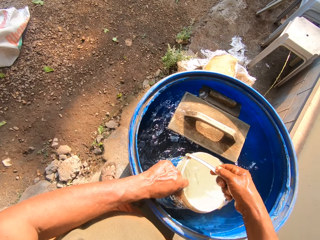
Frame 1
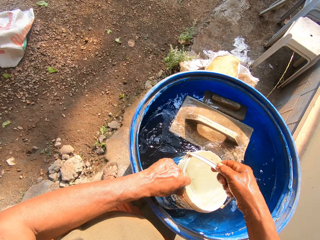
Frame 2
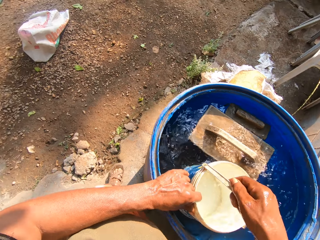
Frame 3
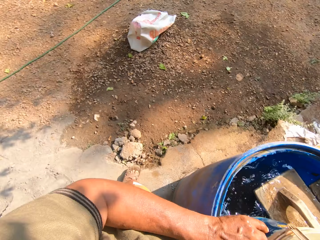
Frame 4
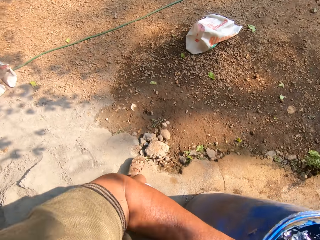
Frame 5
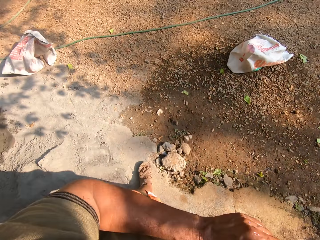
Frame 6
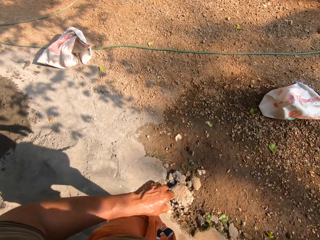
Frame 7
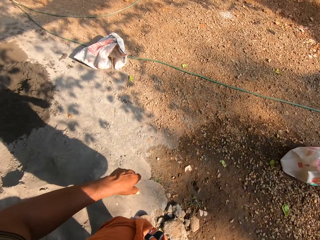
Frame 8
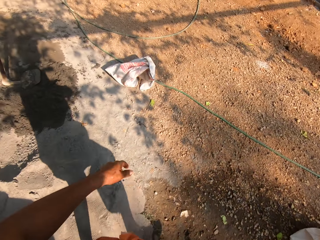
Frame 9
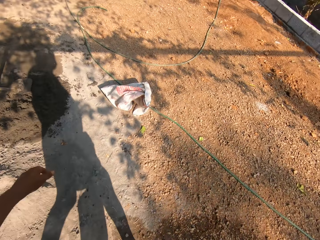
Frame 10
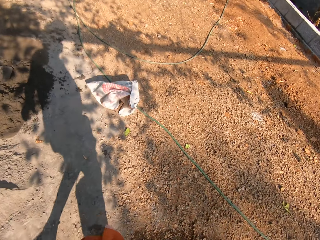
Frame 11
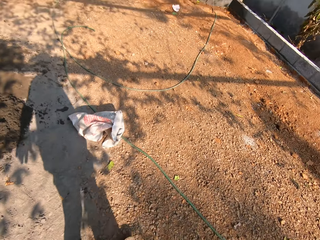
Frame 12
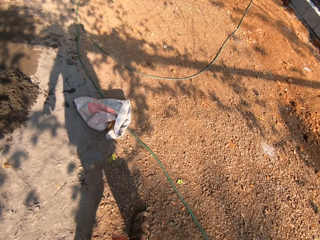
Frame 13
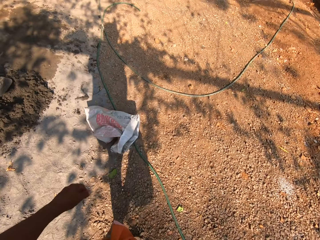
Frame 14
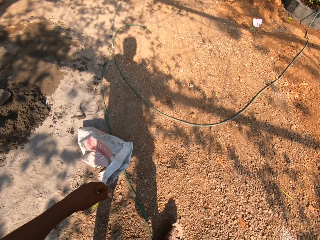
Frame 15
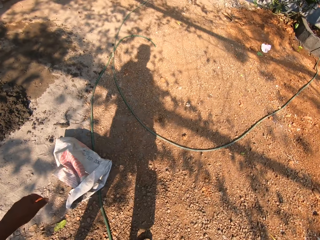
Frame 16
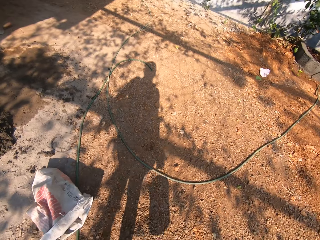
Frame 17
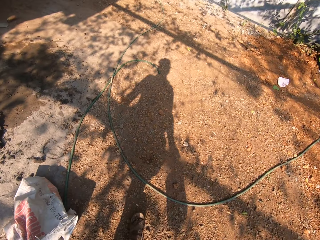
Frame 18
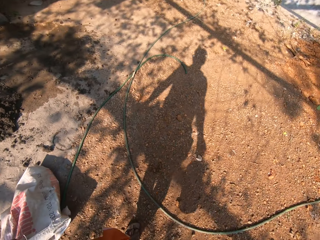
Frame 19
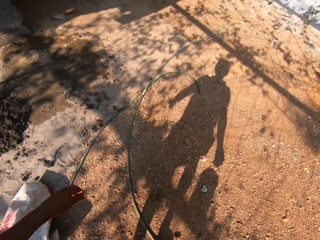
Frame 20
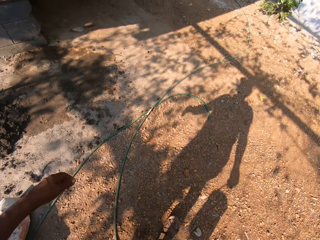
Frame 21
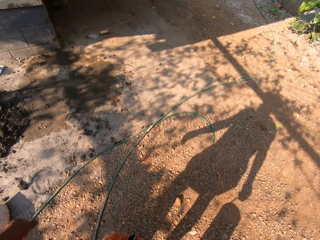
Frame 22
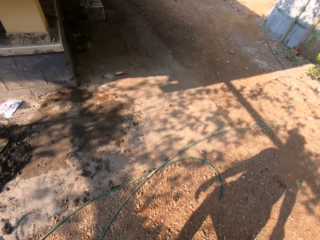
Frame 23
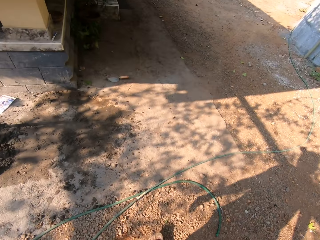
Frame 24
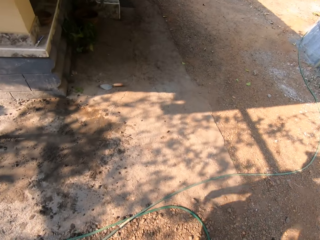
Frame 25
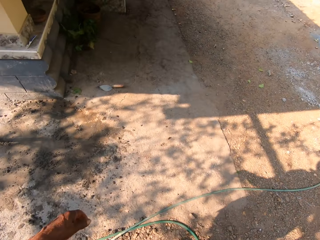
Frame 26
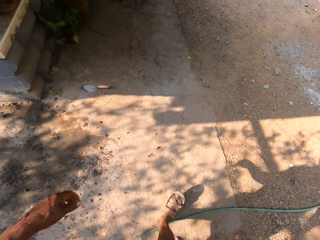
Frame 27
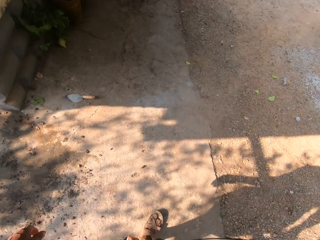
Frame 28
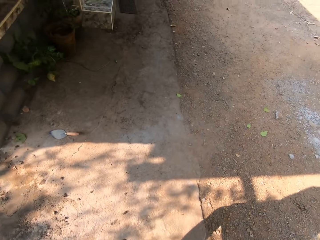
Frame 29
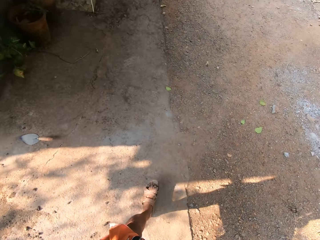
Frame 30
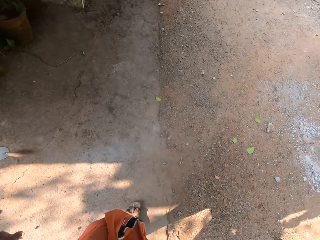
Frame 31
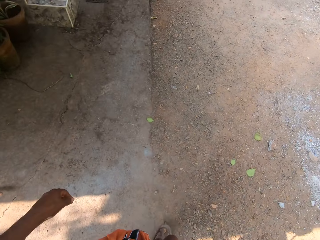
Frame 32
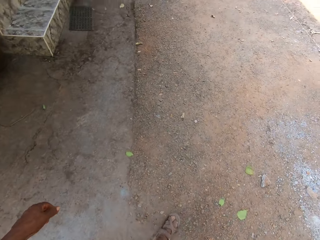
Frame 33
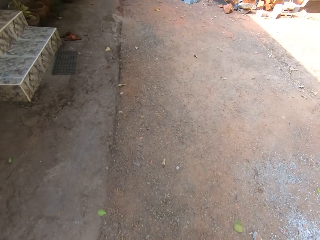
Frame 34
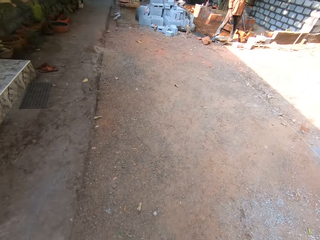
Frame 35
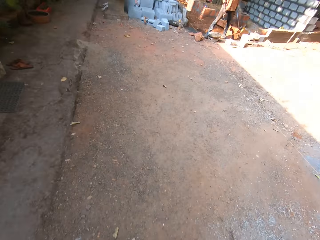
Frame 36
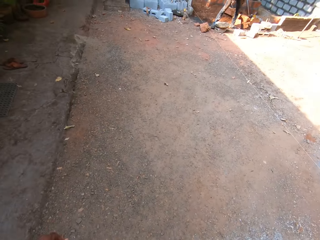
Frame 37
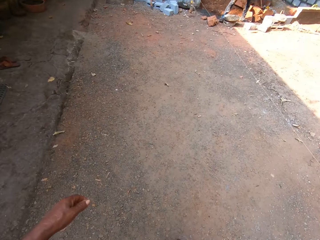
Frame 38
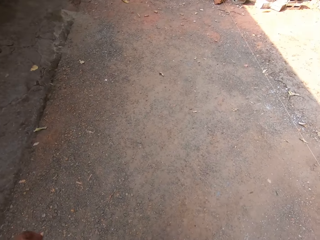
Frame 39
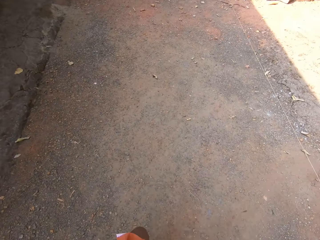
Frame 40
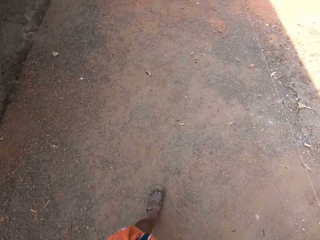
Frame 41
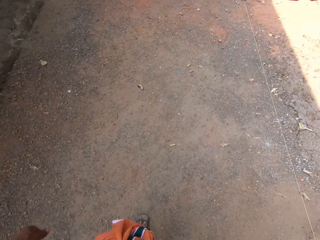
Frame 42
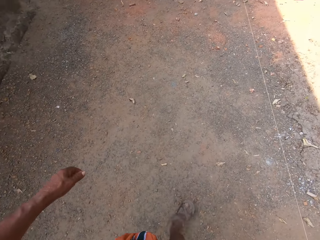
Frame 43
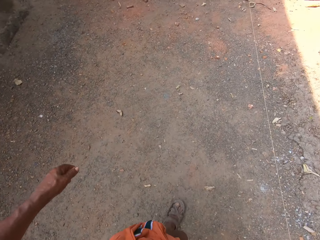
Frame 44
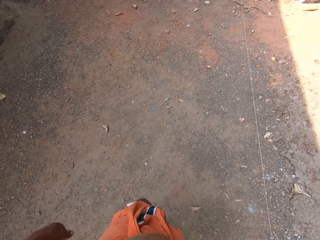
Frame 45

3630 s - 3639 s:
The camera wearer moves around.

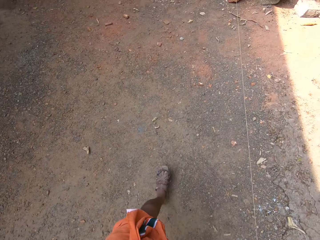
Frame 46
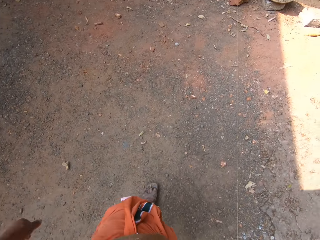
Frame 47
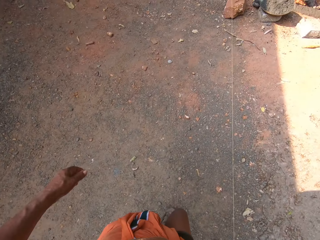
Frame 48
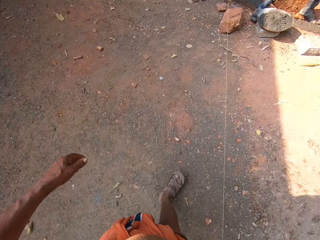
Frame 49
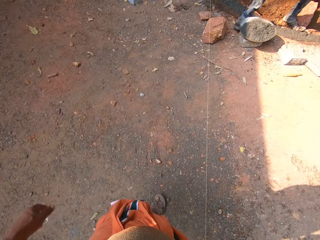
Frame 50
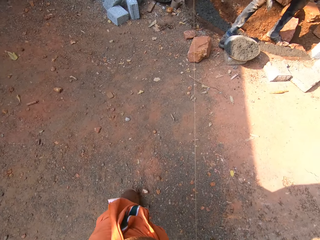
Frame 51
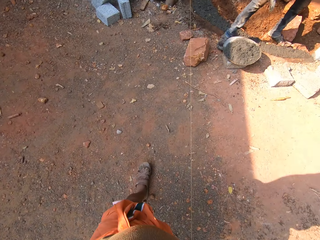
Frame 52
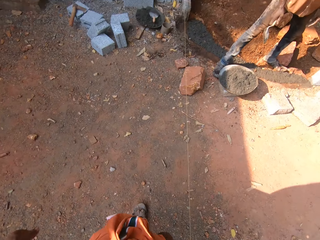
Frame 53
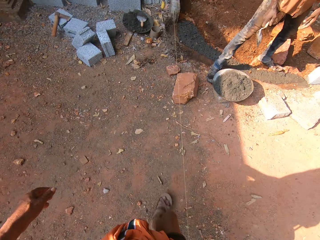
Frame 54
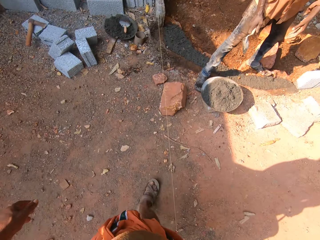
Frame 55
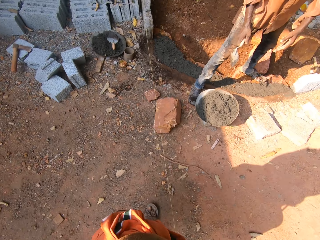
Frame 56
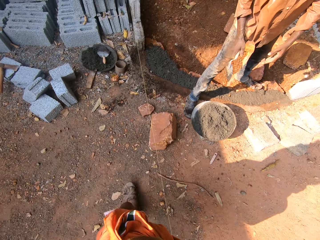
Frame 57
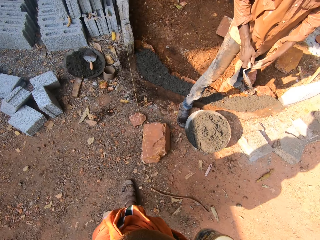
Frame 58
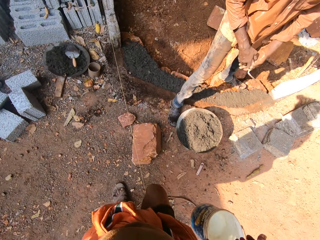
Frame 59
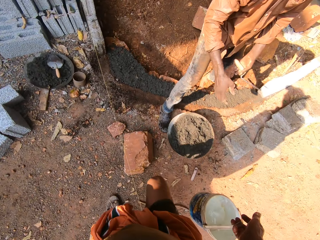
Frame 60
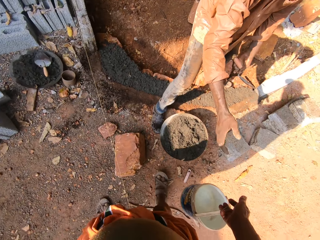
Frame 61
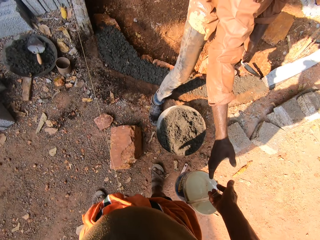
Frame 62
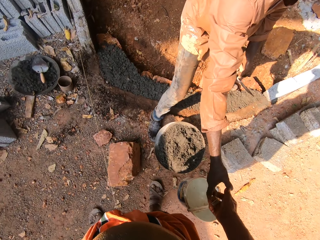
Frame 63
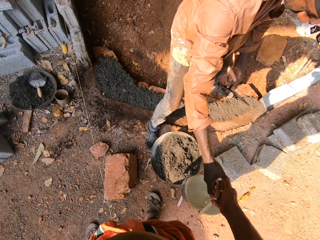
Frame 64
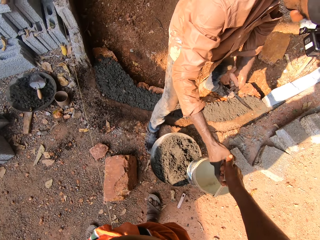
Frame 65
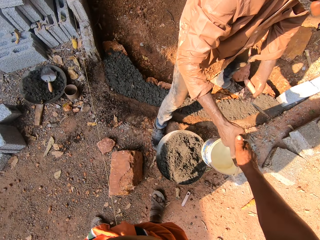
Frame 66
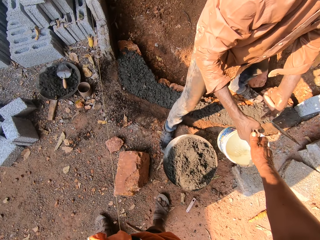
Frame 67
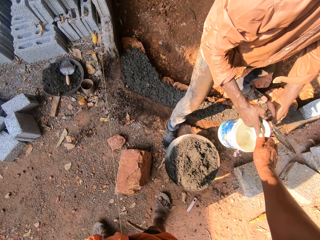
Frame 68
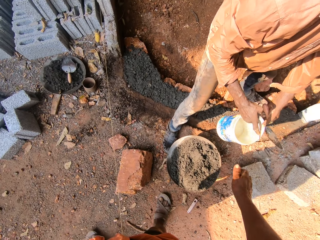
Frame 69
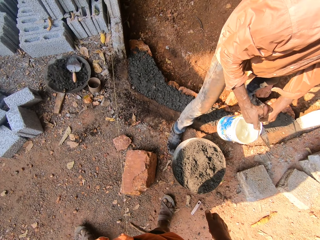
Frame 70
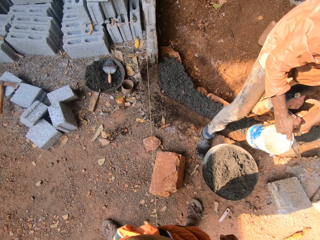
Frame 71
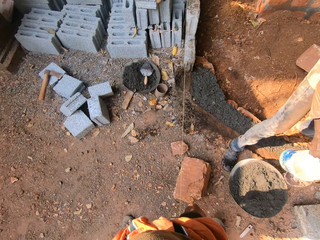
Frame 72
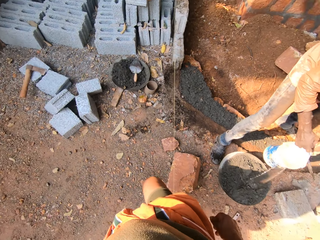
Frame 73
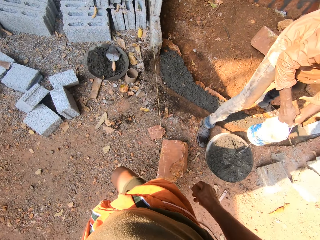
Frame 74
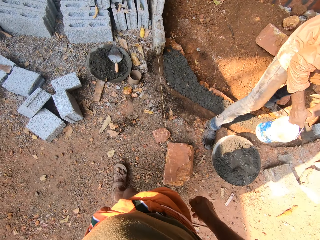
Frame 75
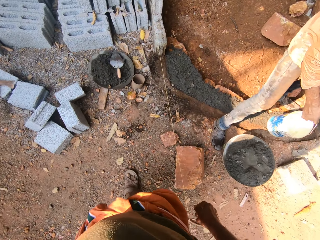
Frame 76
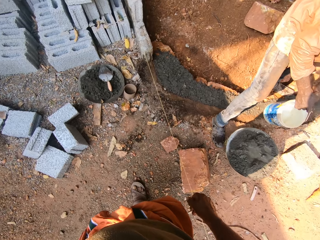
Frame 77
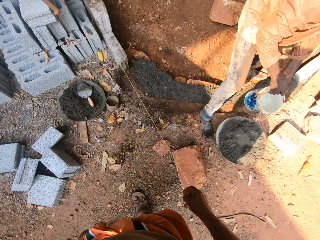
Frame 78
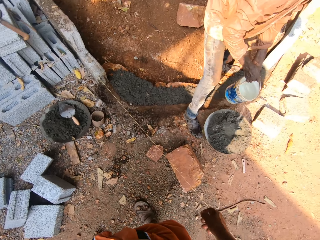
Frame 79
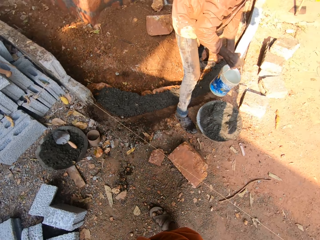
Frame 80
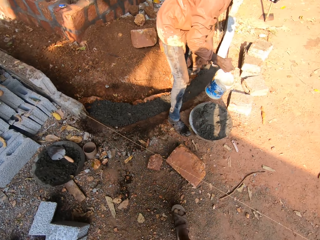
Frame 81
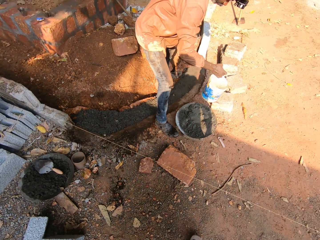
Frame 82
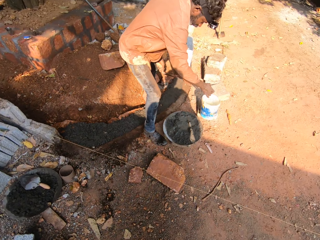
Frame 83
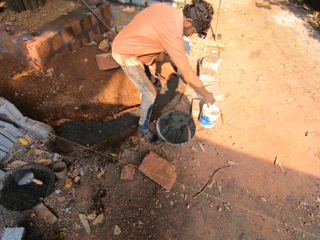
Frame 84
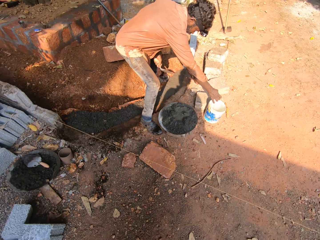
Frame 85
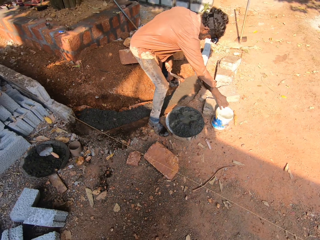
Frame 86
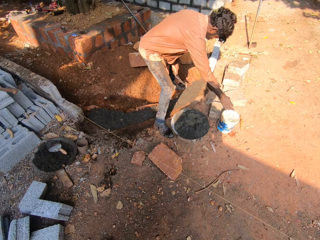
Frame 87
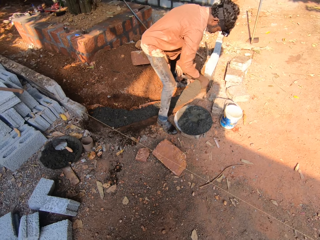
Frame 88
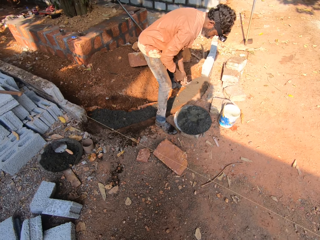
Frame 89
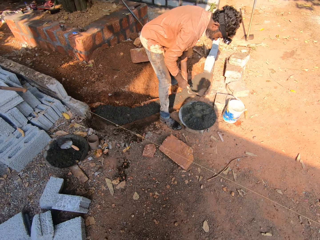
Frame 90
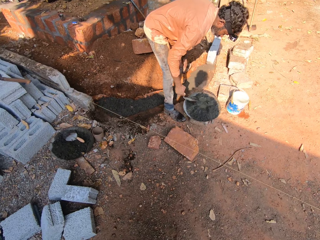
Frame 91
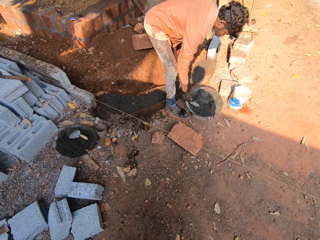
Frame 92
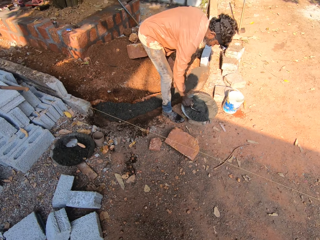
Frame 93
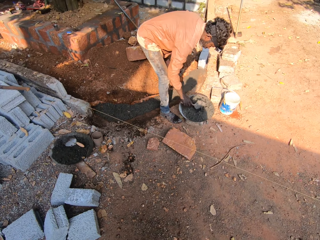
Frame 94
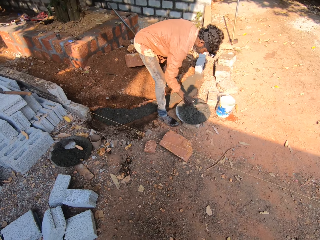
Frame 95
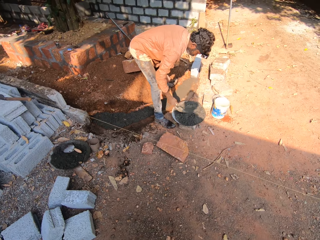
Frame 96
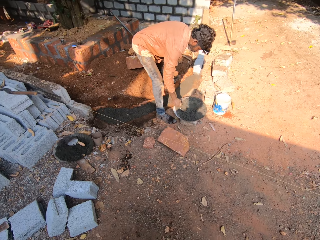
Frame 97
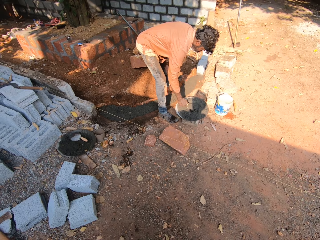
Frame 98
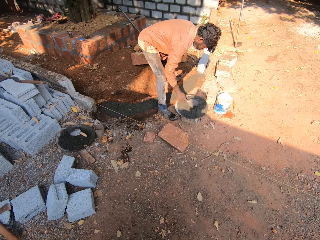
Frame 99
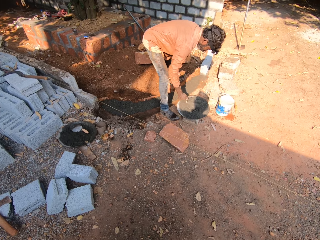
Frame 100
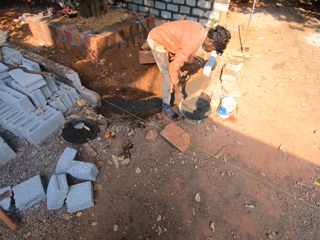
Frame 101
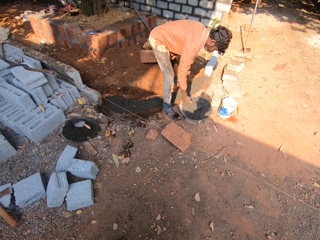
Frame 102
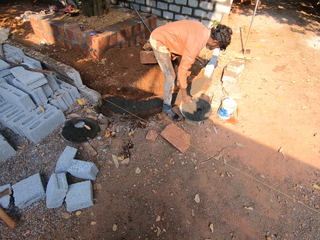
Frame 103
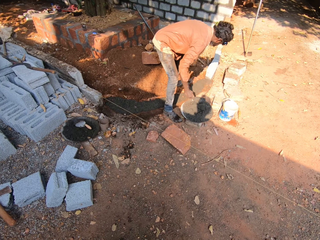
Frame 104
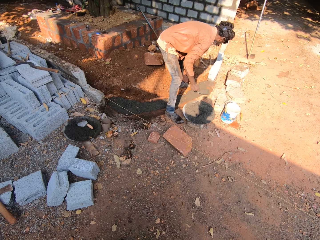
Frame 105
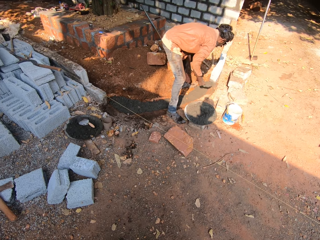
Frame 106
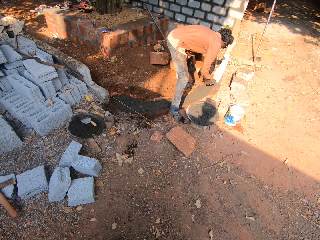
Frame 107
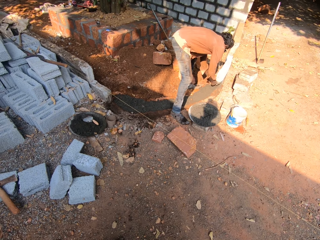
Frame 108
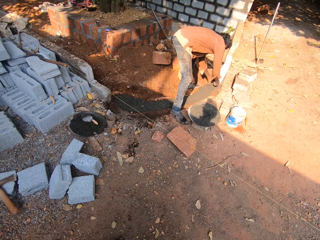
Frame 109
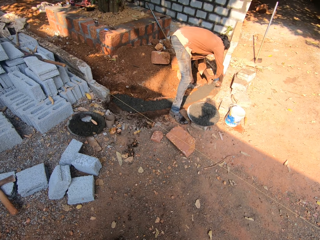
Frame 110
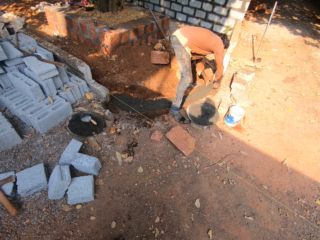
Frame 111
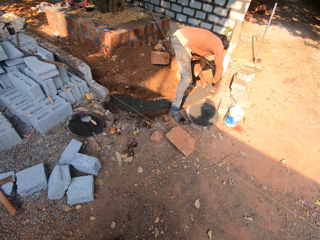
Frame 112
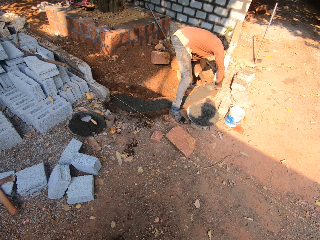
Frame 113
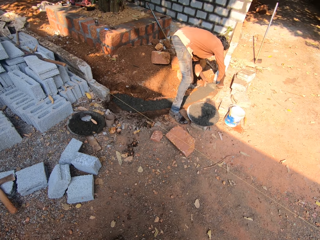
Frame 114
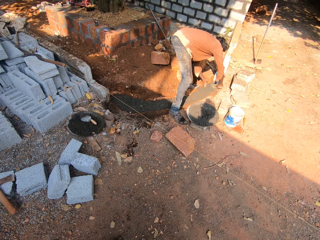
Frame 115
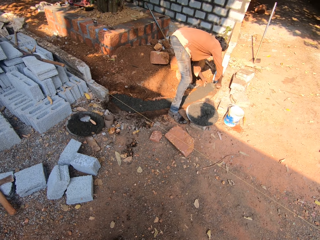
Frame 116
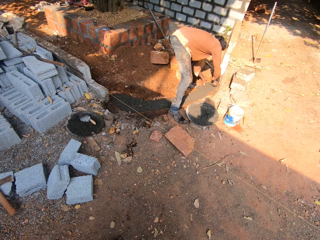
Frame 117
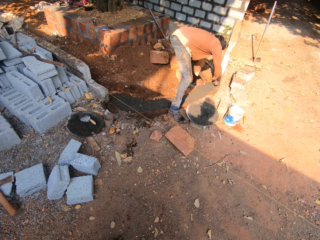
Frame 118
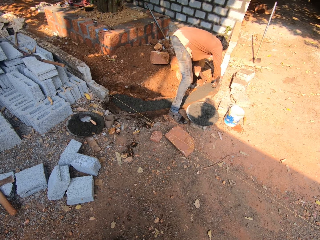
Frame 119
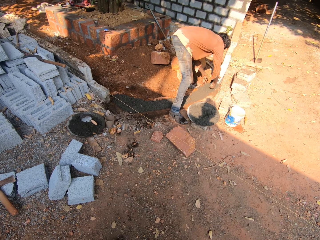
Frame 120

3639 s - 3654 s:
The camera wearer passes the bucket or can to a man with his right hand. The man takes the can. The man holds the bucket with both hands, pours water into the cement bowl from the bucket in both hands, and drops the bucket on the ground with his right hand. He mixes the concrete mix in the cement bowl with the trowel in his right hand. He picks up concrete mix from the cement bowl with the trowel in his right hand. He plasters the concrete mix on the ground with the trowel in his right hand.
